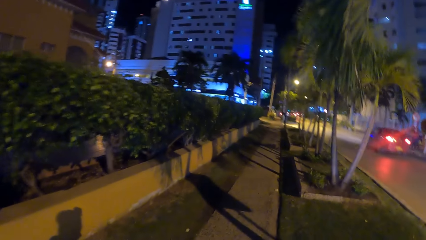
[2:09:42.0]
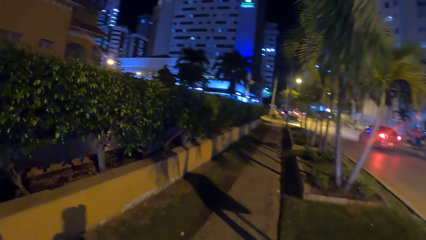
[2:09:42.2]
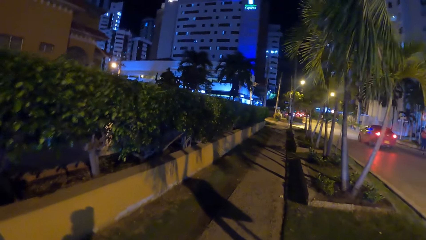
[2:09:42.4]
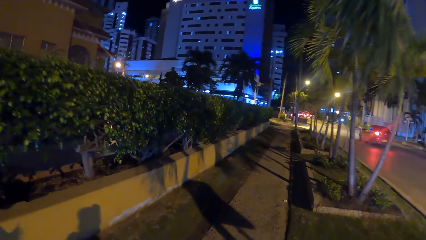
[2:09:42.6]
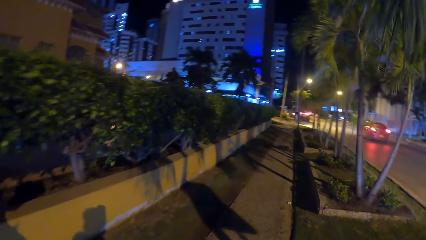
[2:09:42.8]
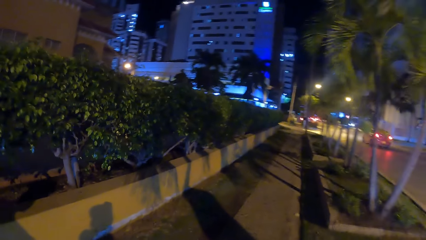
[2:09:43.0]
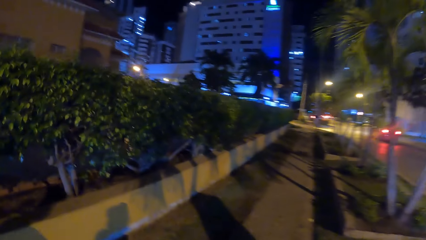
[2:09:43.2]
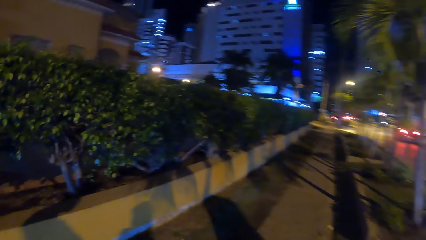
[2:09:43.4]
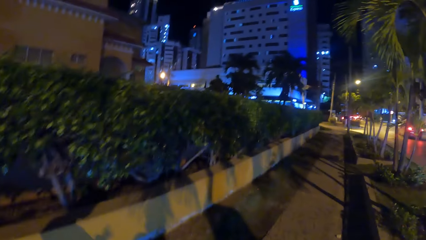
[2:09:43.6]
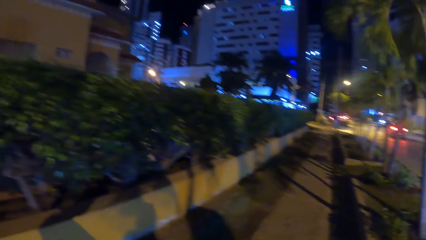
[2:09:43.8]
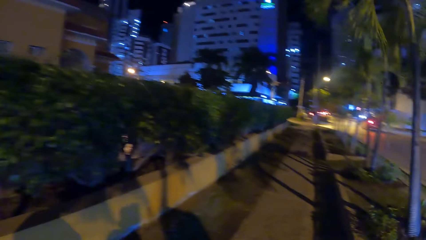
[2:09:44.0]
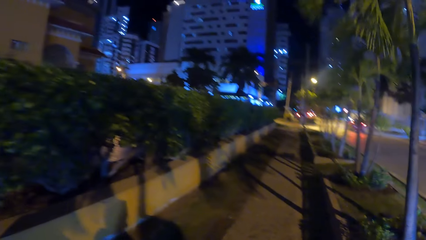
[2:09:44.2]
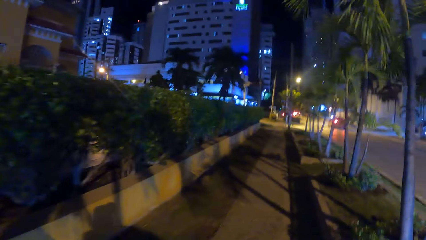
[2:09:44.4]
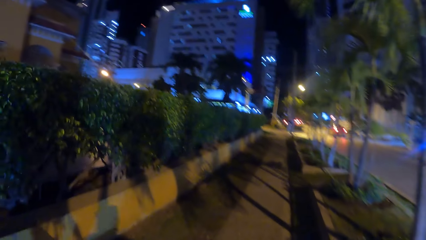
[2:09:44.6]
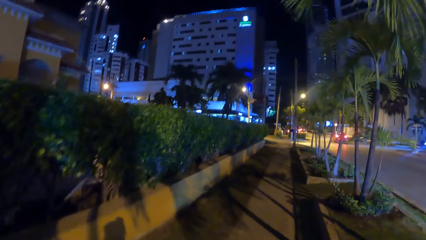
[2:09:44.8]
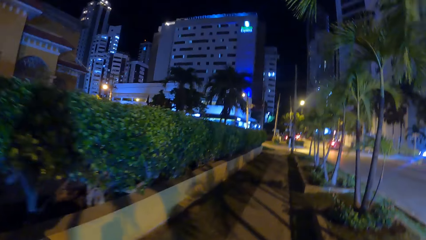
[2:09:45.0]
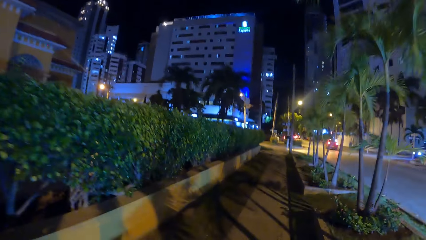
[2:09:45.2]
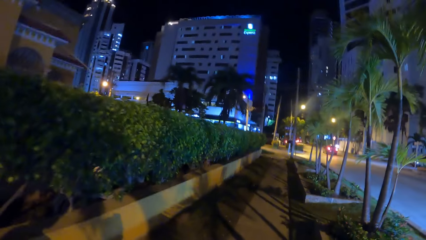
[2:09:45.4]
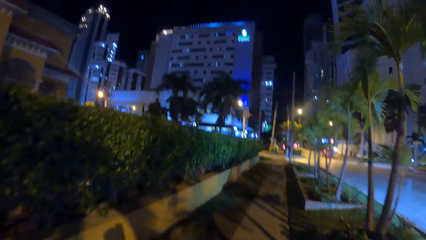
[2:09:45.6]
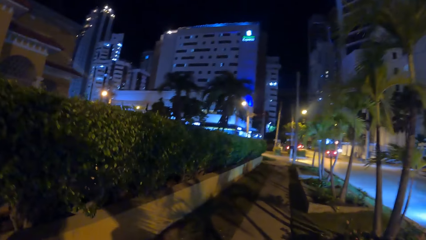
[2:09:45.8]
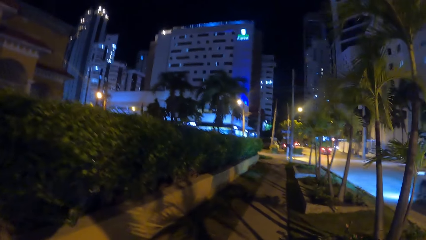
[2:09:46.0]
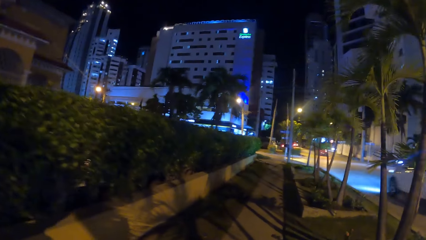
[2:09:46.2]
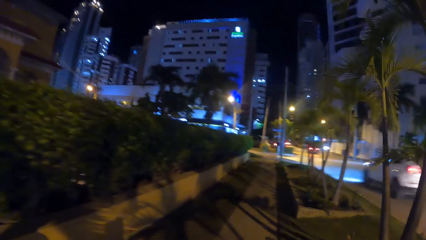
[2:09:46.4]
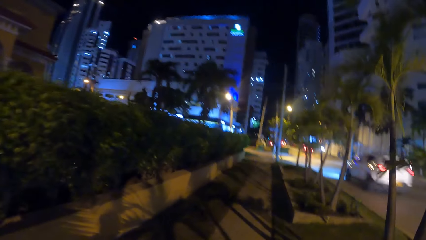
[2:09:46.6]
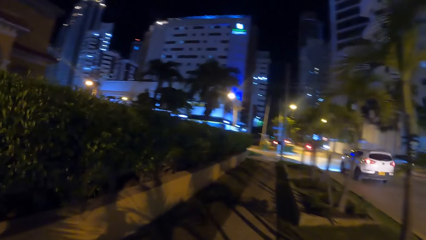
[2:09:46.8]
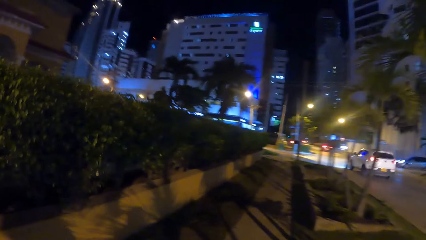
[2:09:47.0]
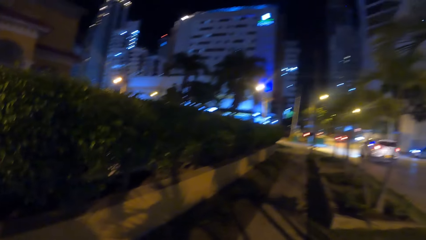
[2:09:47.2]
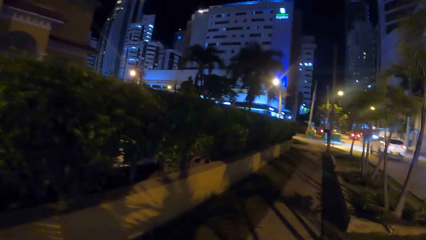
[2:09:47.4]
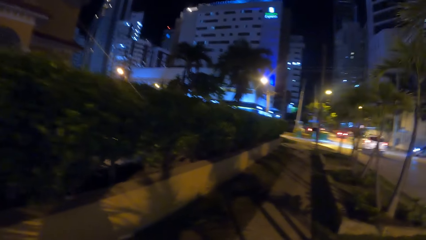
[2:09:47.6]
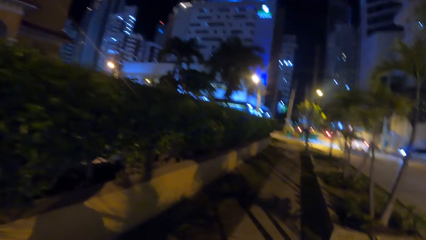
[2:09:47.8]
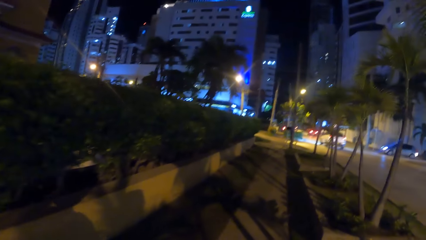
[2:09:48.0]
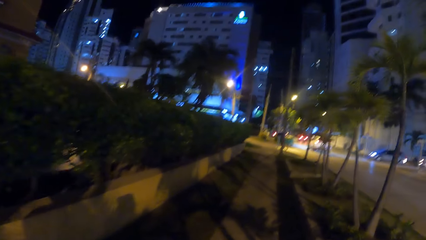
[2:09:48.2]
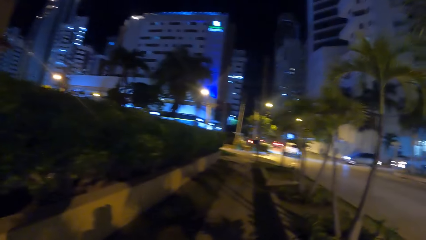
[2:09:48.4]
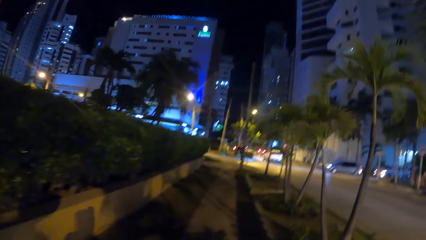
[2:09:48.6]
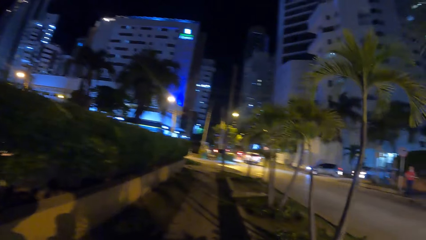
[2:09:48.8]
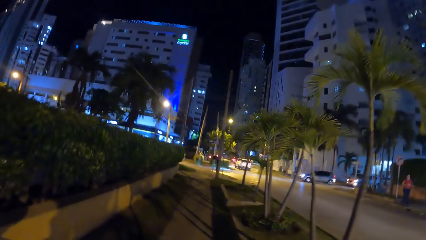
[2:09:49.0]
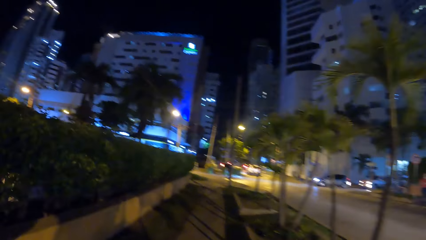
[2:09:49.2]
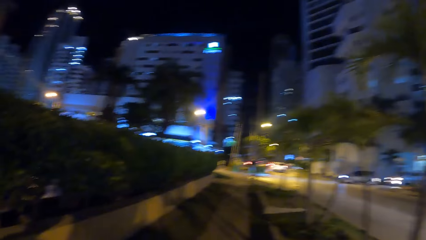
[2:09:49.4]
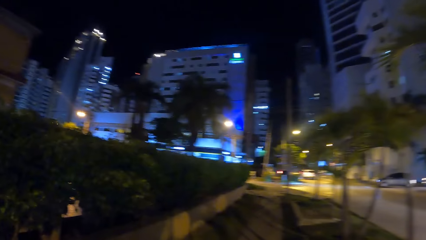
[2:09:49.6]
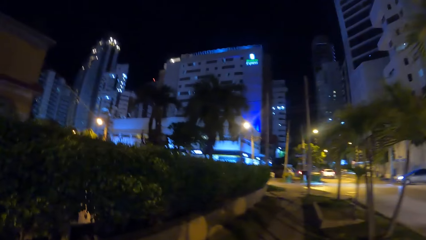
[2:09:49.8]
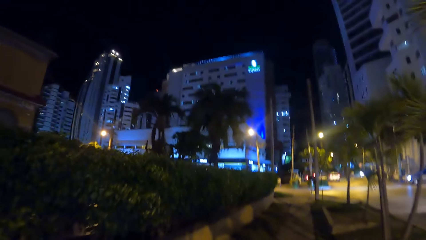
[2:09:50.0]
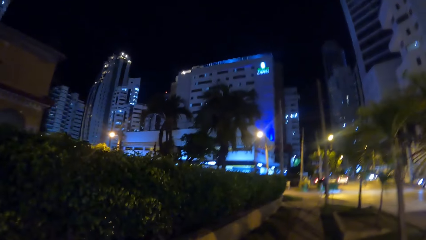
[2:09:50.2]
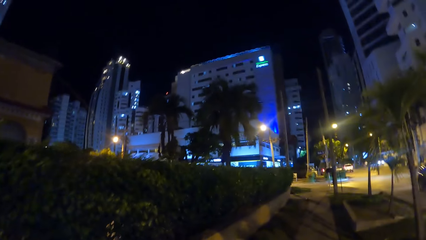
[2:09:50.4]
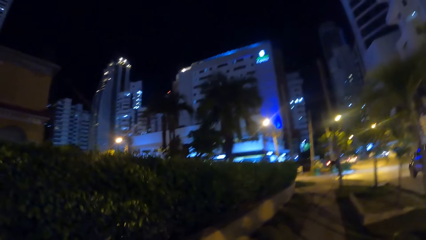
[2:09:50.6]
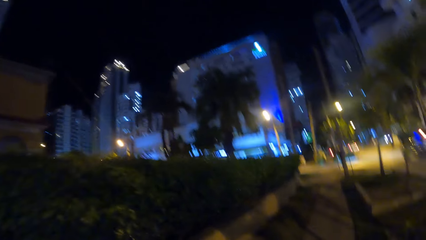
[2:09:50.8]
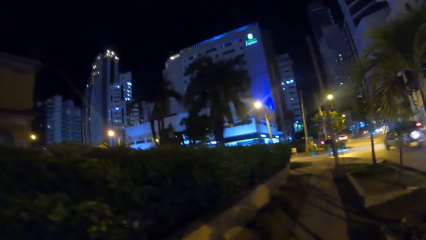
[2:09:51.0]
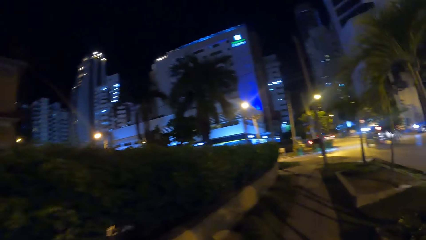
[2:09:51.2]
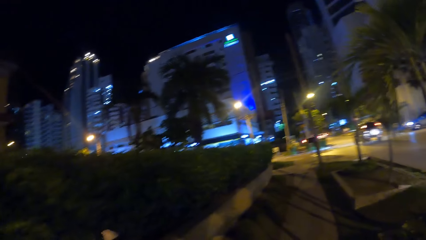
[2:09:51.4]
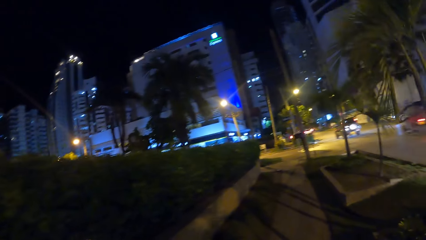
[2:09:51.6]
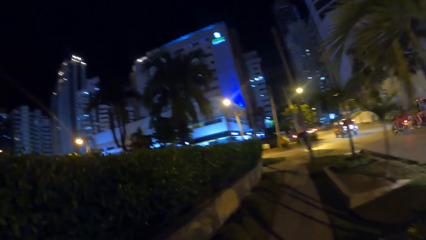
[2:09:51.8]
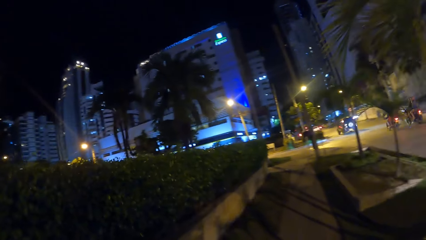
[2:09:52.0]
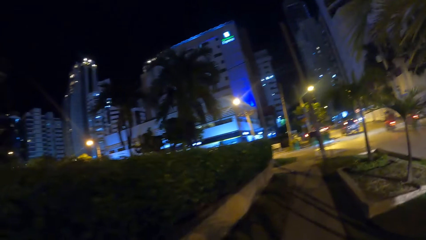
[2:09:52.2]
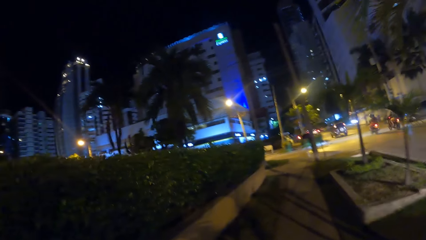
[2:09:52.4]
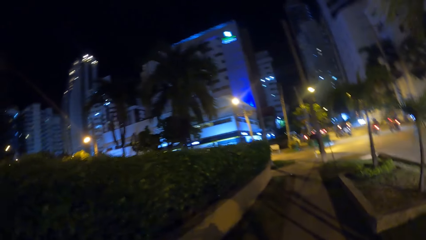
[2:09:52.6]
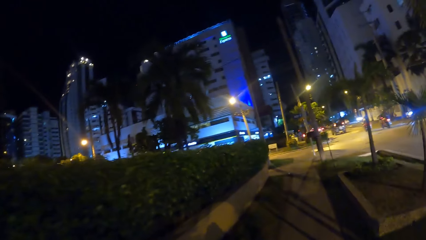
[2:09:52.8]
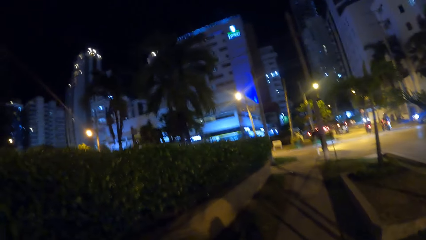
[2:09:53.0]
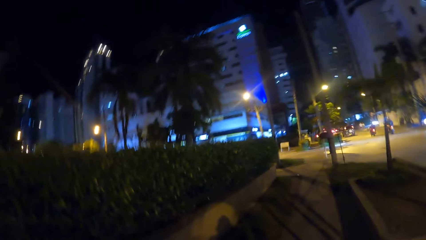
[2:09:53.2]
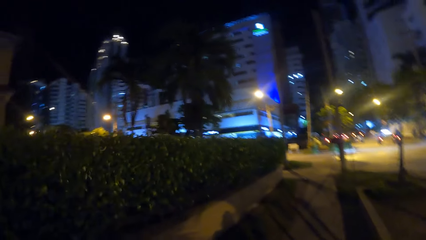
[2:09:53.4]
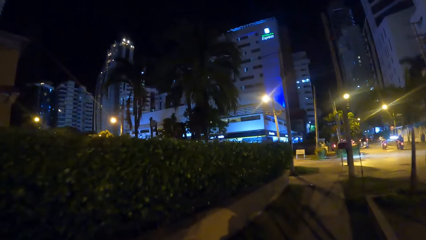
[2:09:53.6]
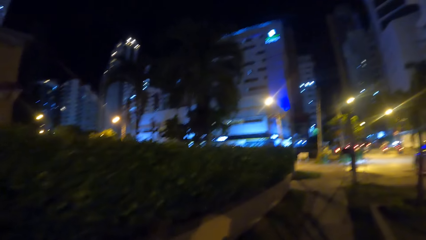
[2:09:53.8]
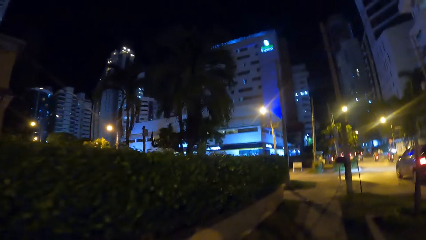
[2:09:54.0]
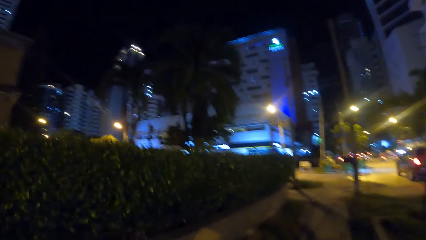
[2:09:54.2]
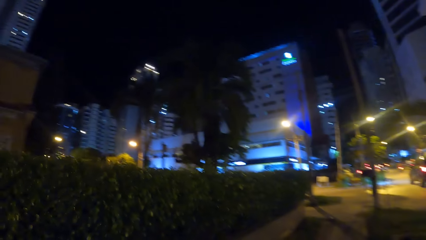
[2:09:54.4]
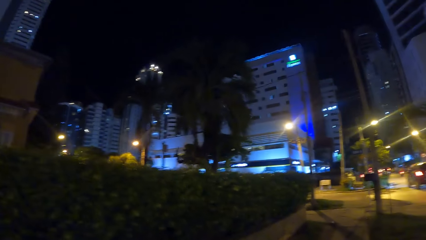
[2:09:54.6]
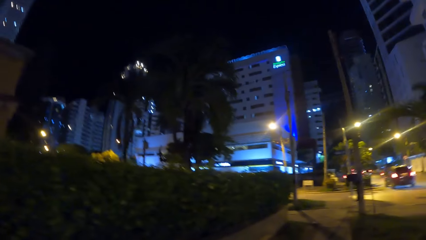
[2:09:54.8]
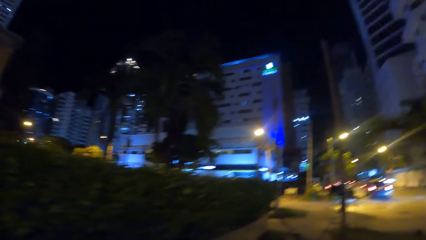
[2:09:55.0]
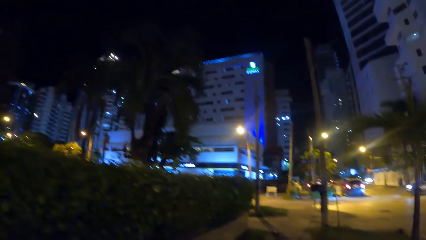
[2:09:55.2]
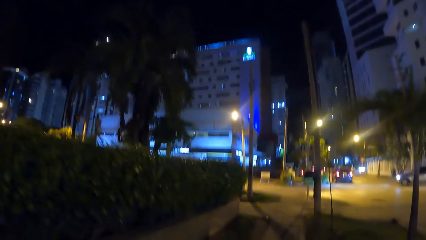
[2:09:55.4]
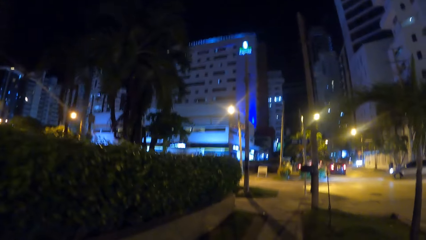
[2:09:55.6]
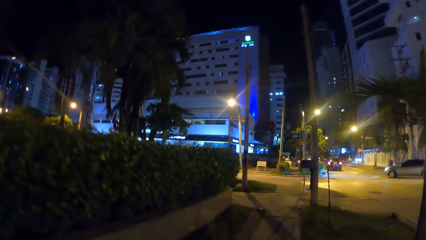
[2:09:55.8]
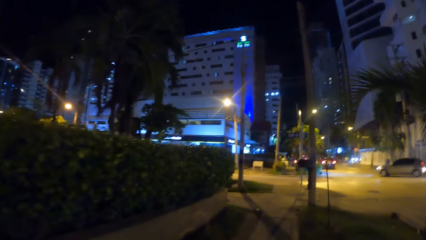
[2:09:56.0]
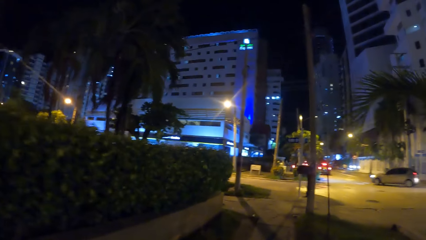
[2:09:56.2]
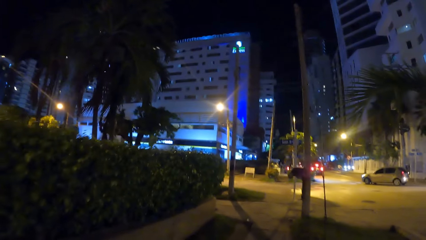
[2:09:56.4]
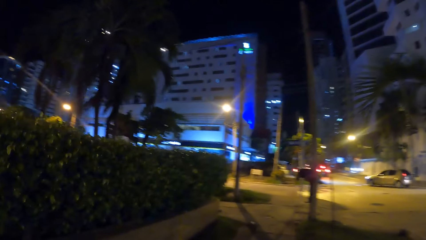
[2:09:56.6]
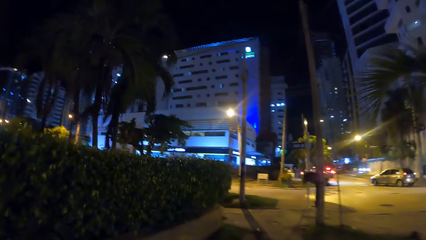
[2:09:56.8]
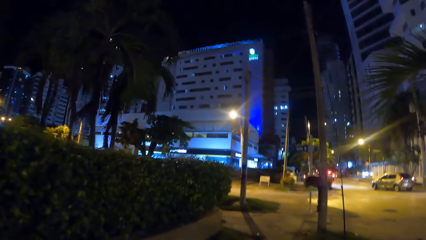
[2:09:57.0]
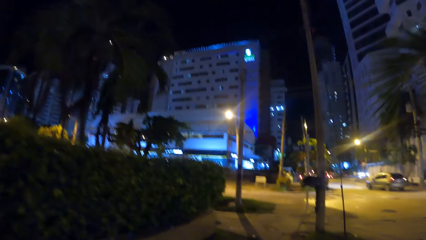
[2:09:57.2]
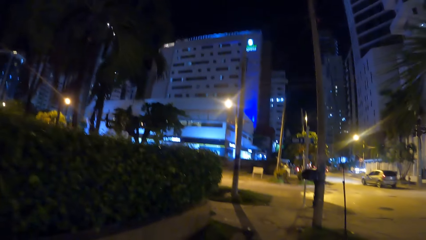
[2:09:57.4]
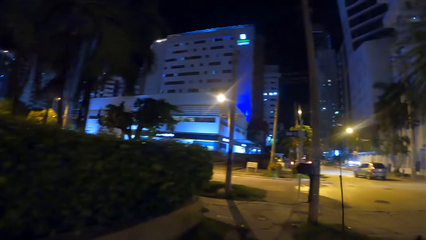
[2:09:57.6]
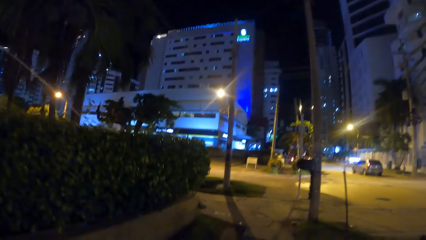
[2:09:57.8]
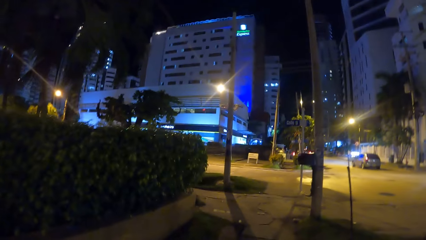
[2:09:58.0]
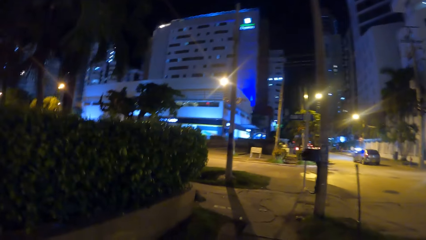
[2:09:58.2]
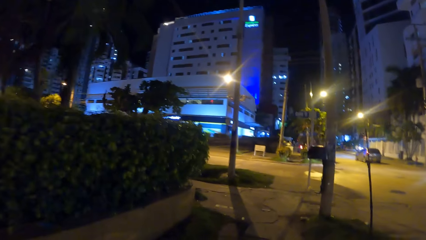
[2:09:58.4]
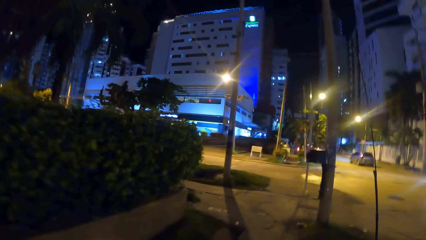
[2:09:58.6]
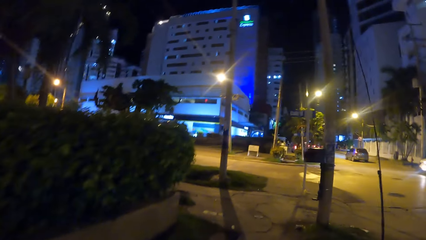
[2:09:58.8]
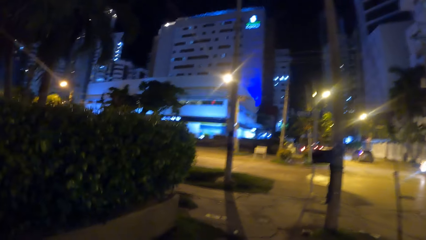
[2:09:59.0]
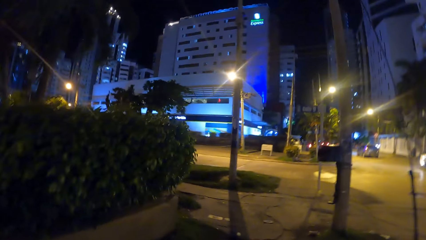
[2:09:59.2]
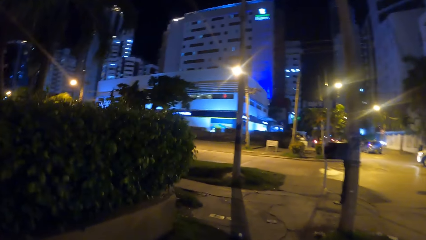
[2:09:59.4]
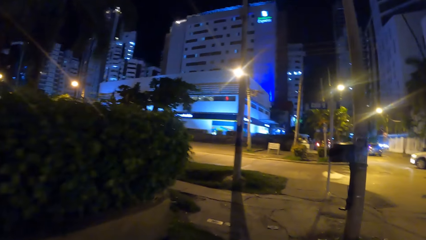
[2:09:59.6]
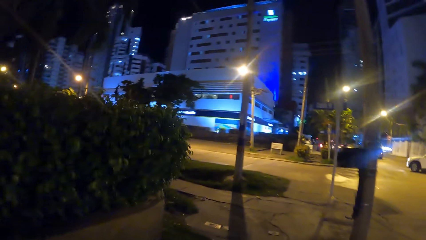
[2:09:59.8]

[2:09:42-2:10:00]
The camera wearer looks forward.
